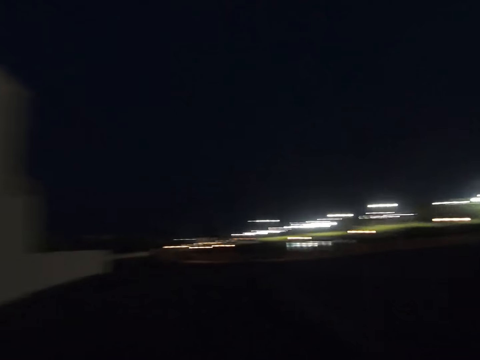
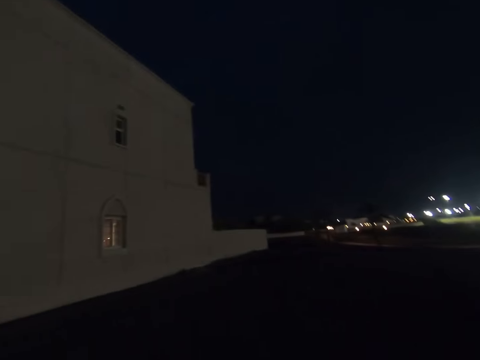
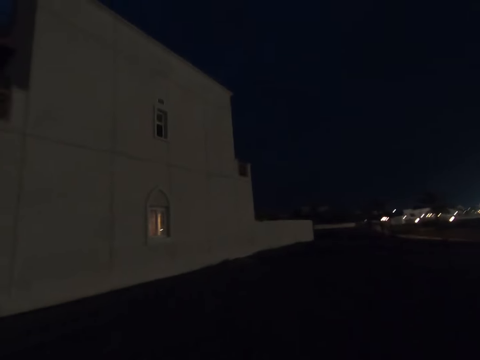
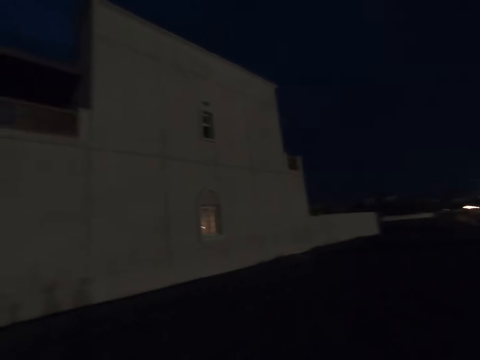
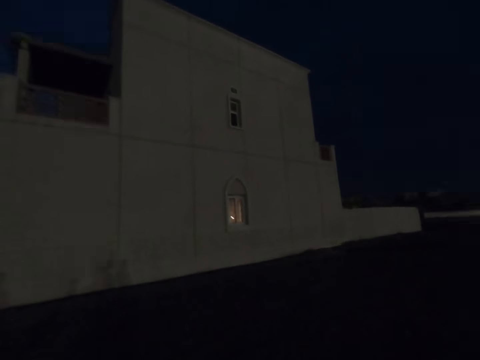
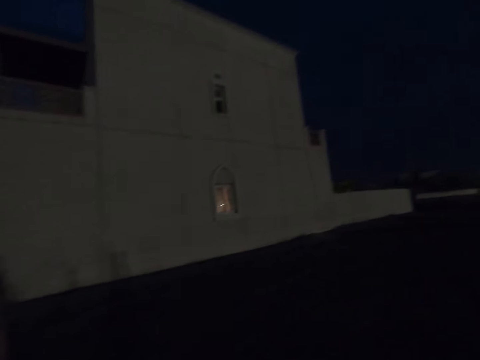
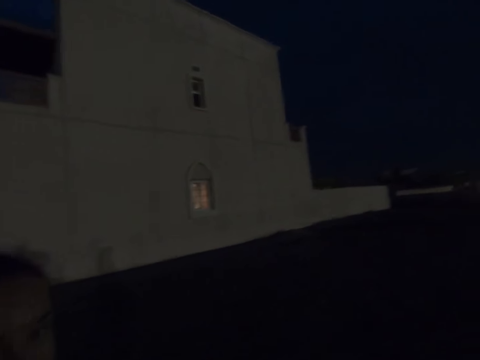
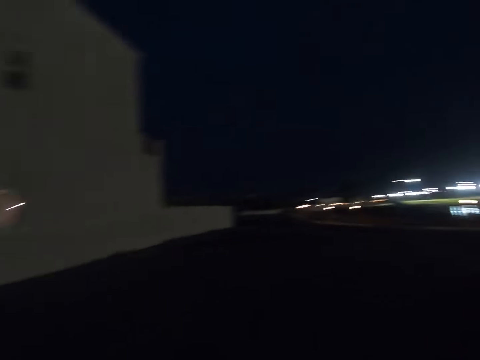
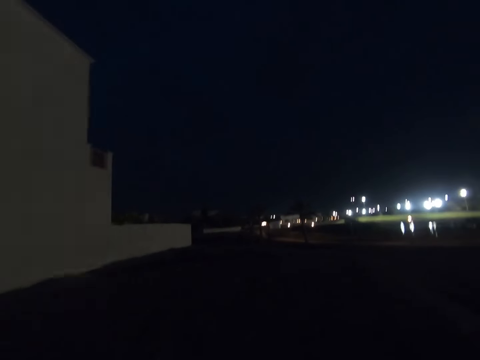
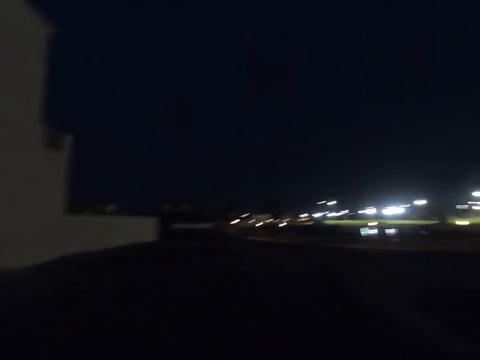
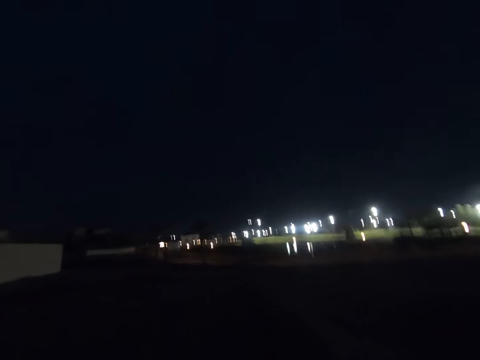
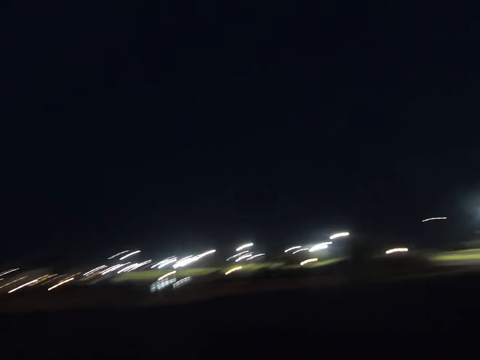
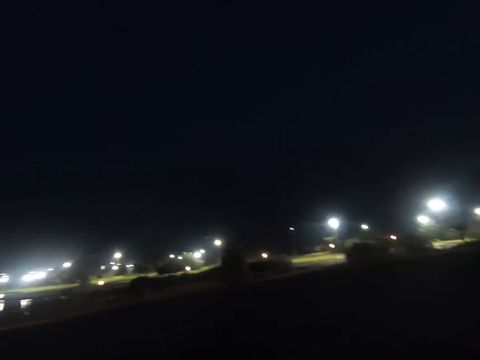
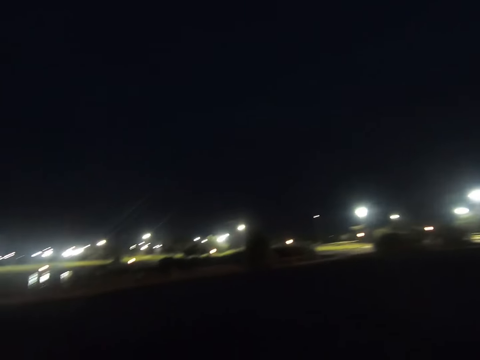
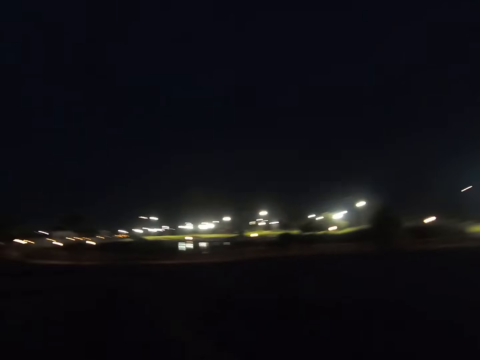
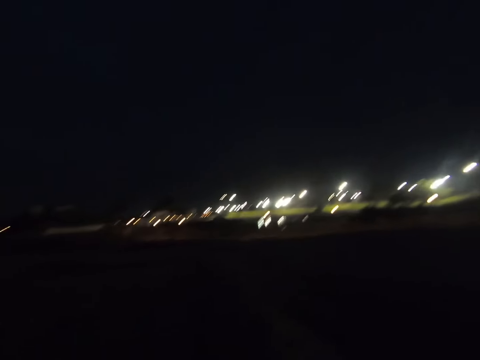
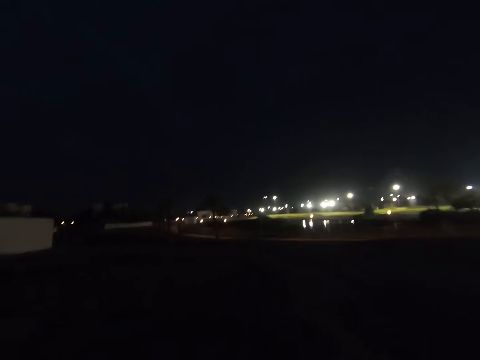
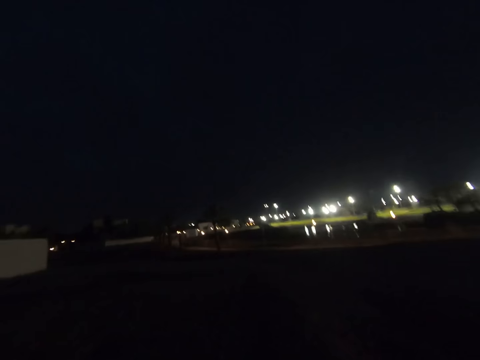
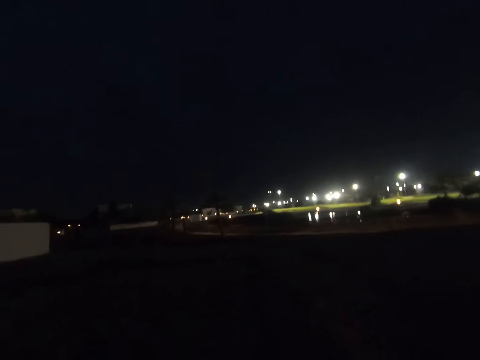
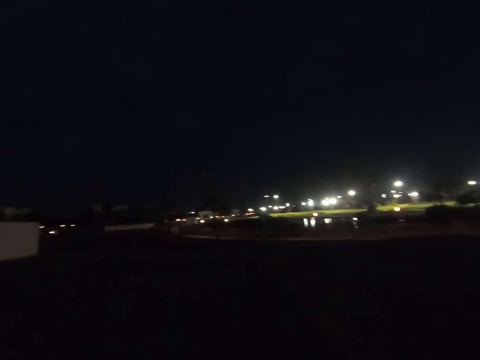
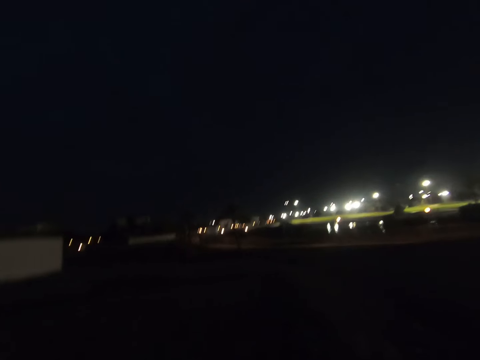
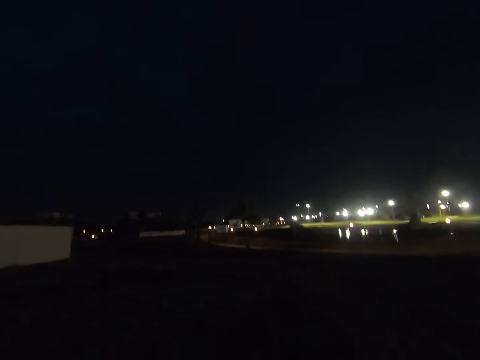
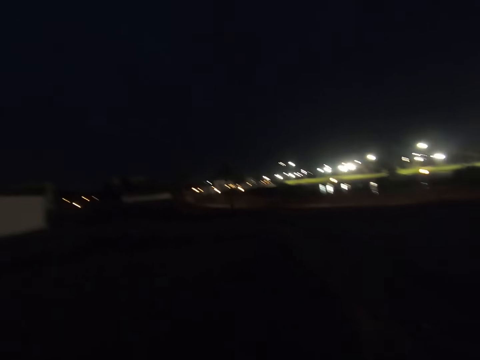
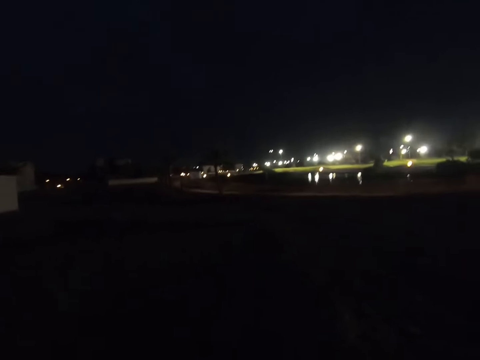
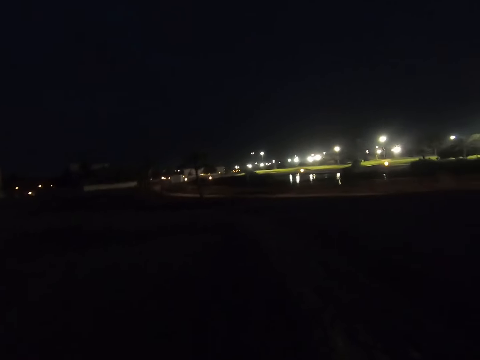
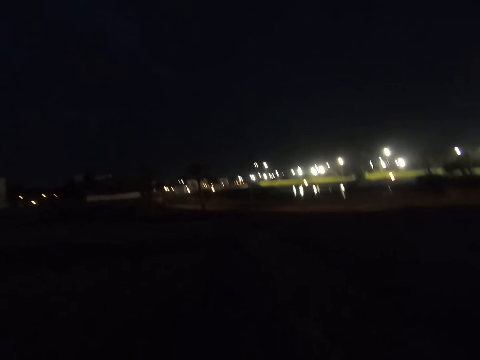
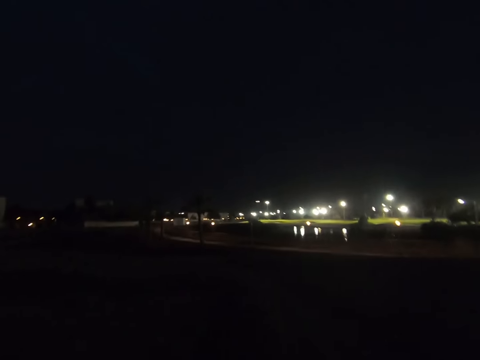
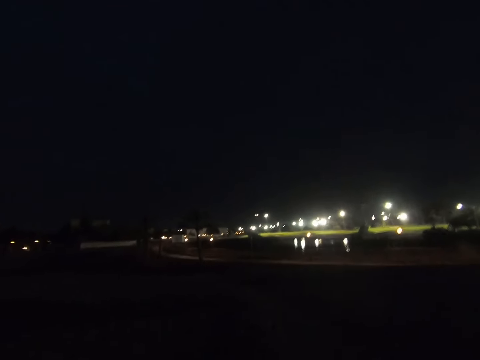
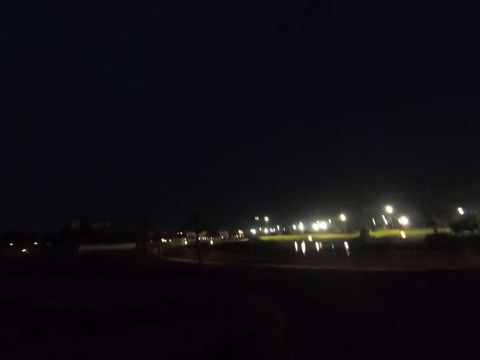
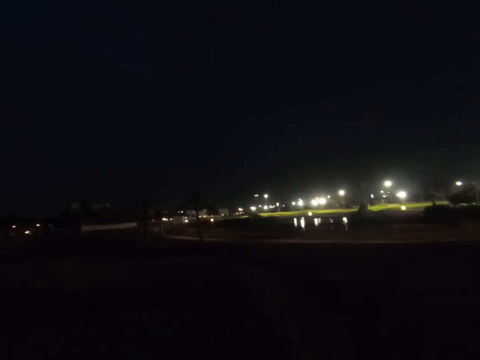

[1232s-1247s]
The camera wearer walks around. They look around. They walk on the land. They look around.

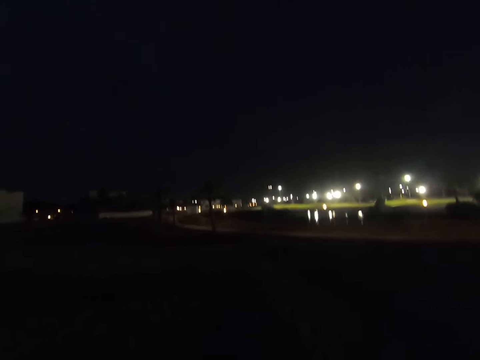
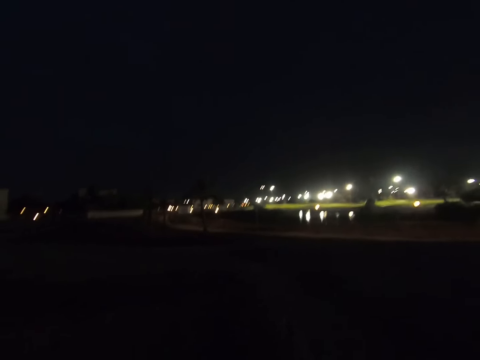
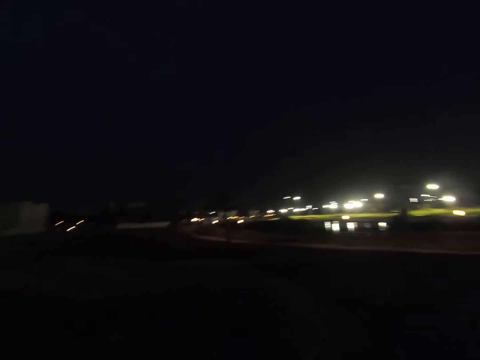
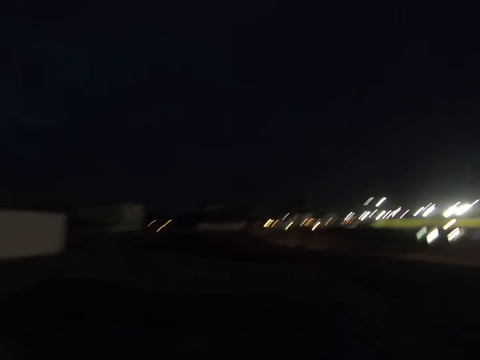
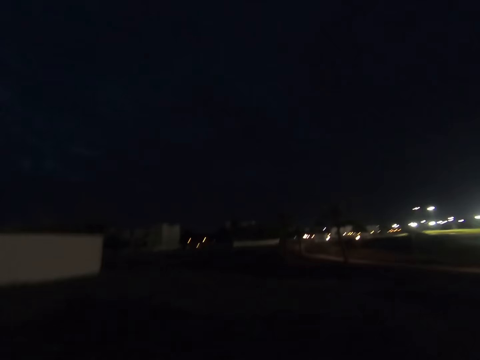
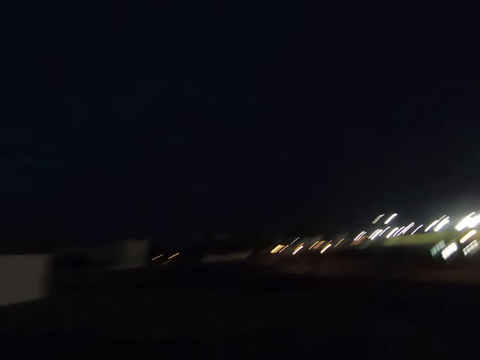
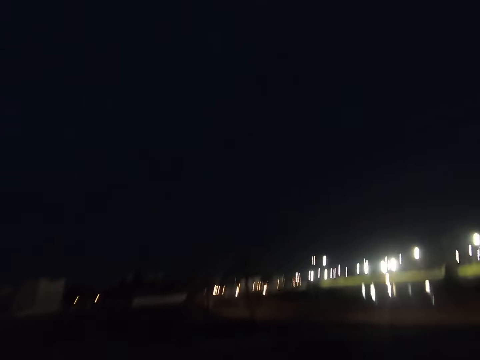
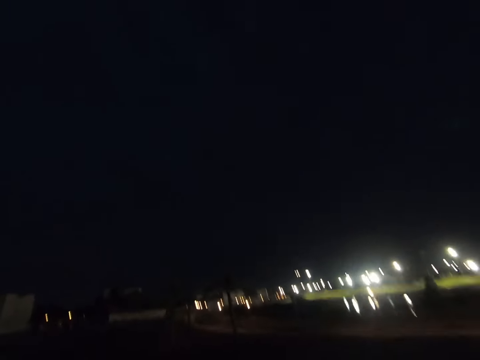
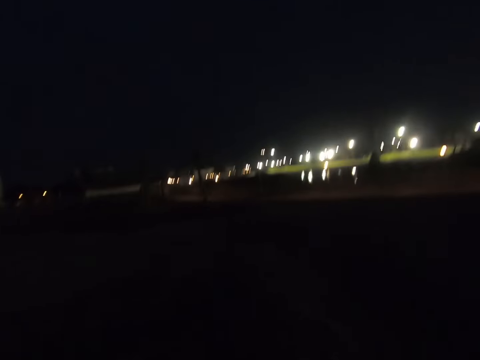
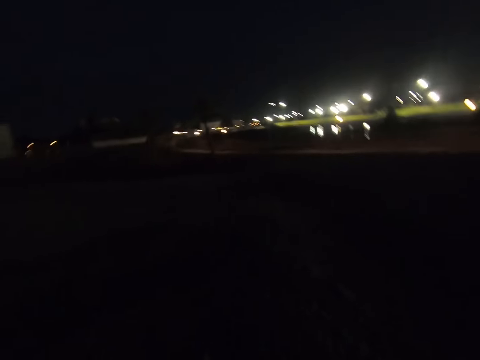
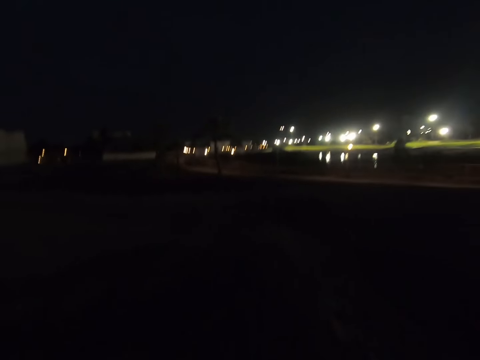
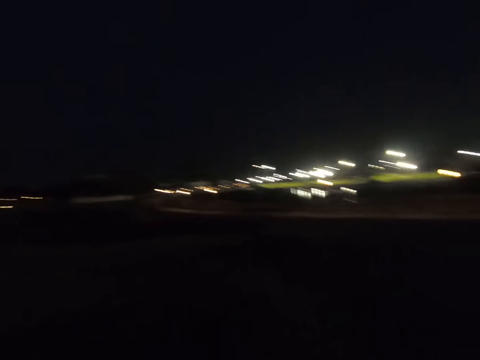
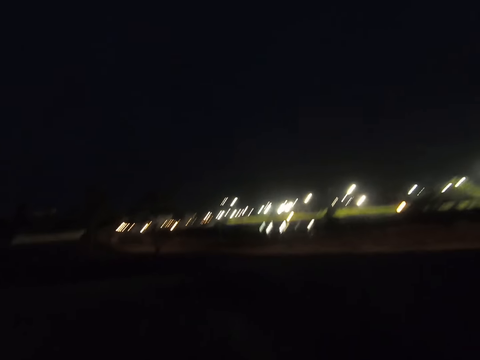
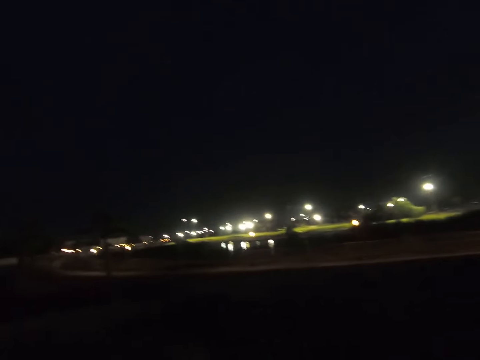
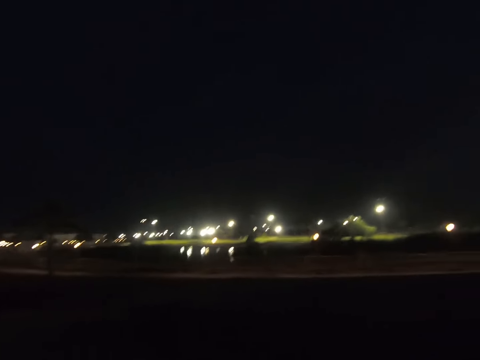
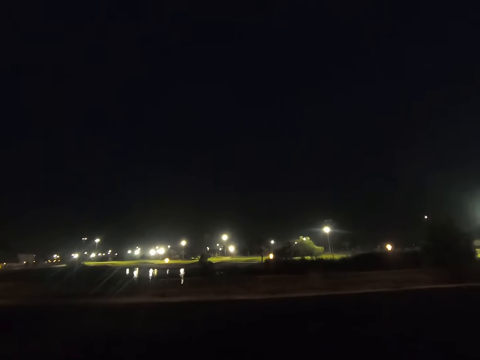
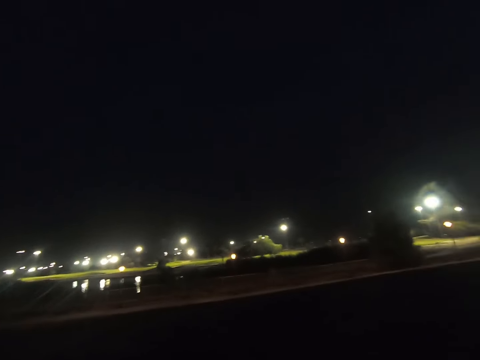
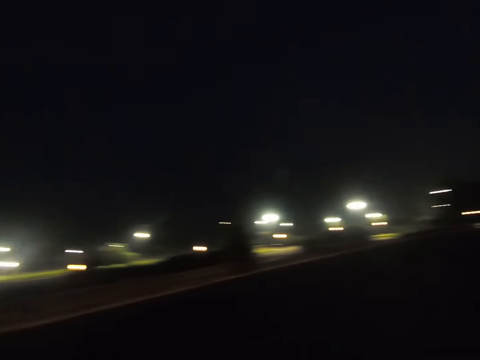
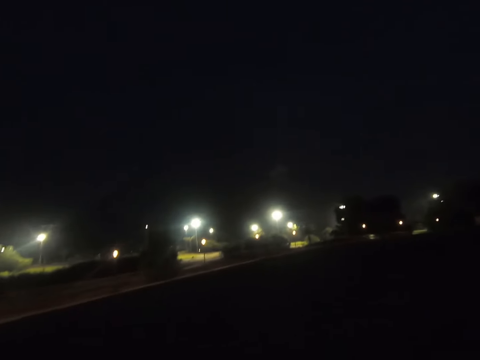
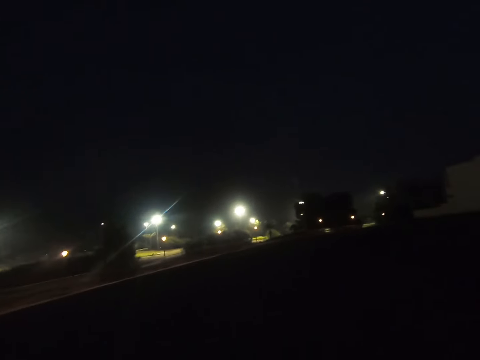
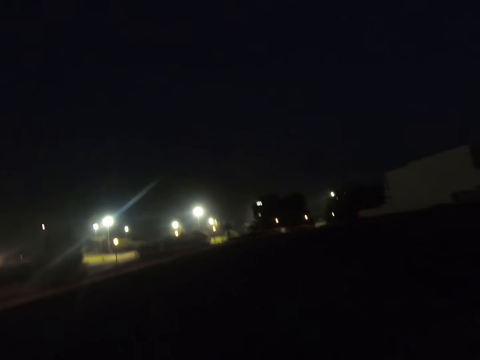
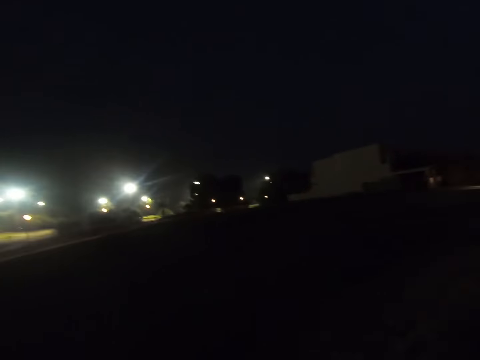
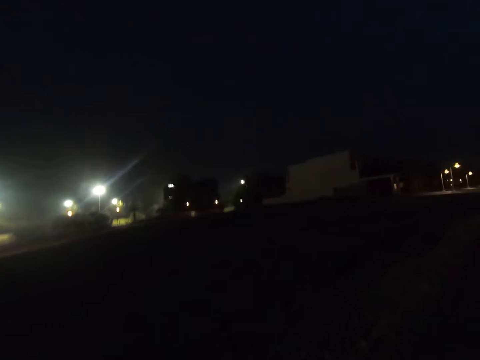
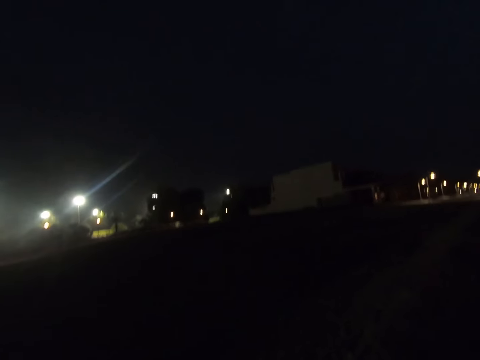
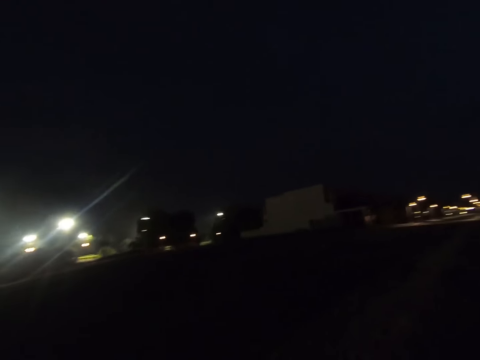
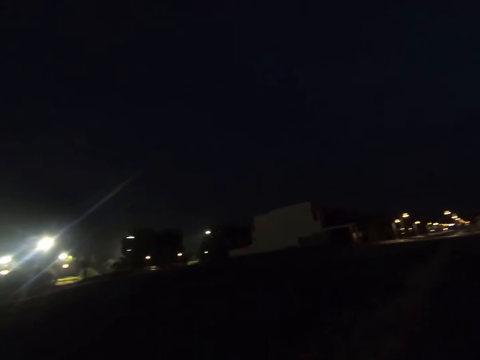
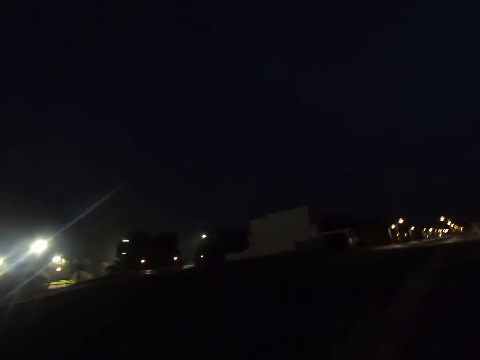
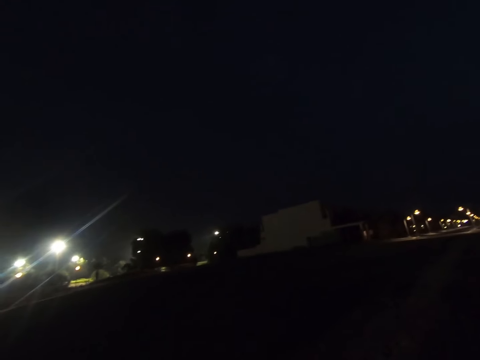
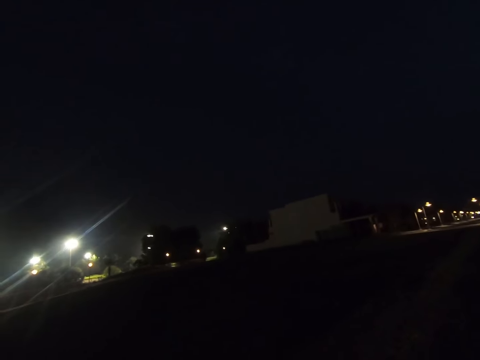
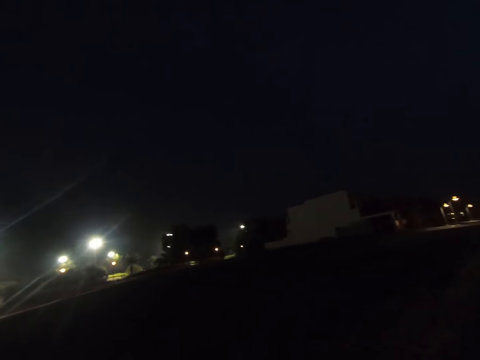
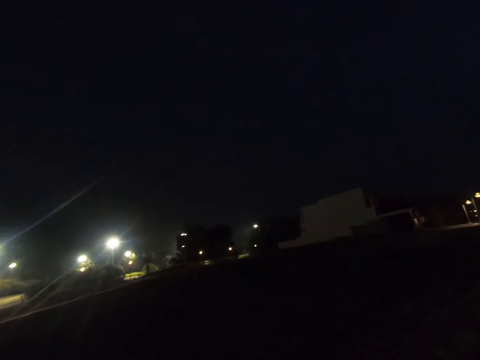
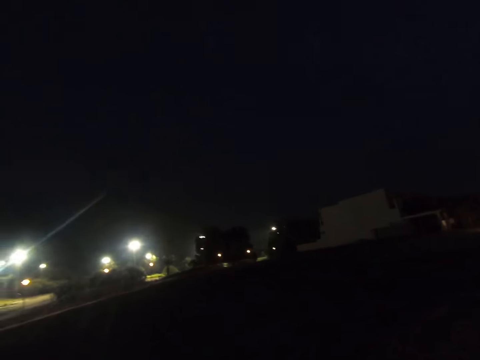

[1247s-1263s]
The camera wearer turns around. They walk around. They look around.
